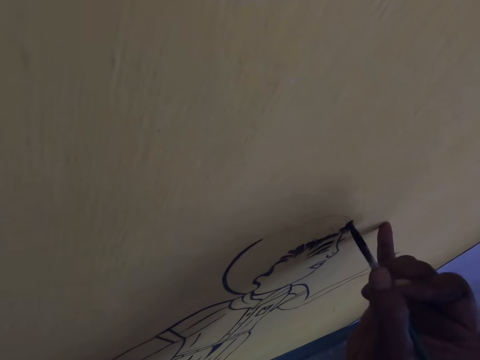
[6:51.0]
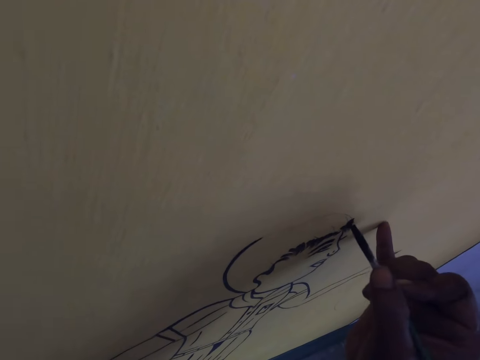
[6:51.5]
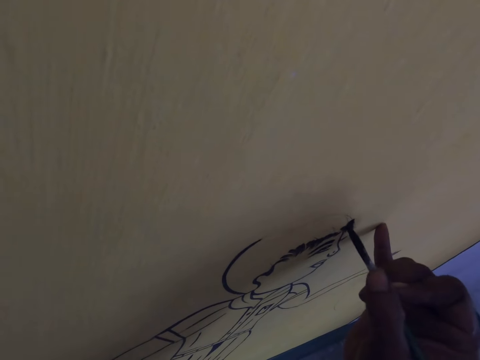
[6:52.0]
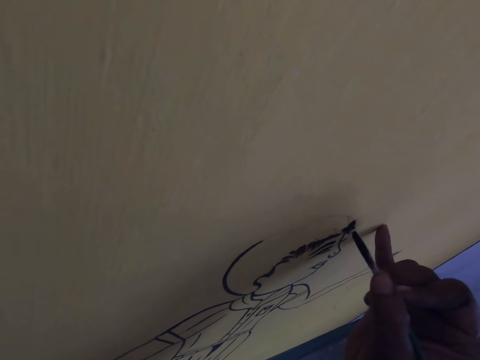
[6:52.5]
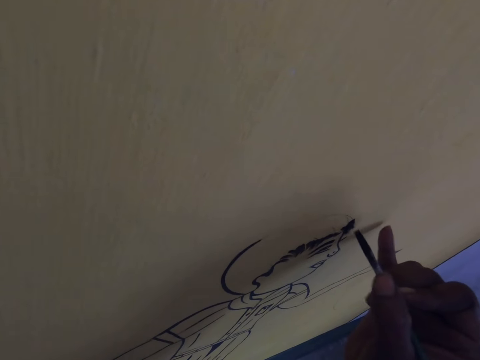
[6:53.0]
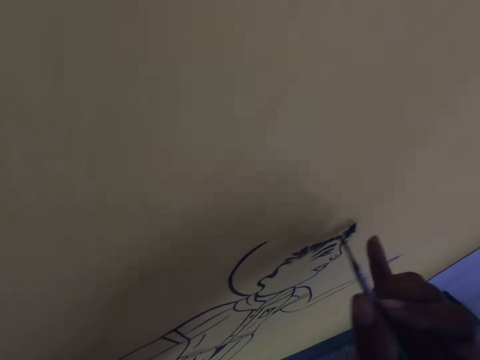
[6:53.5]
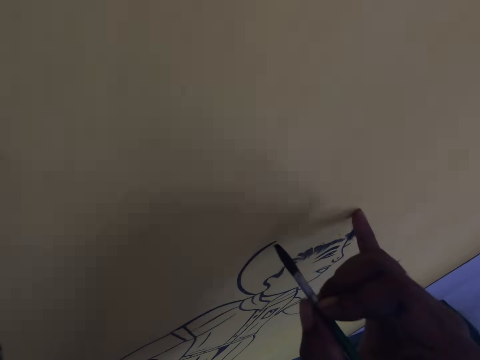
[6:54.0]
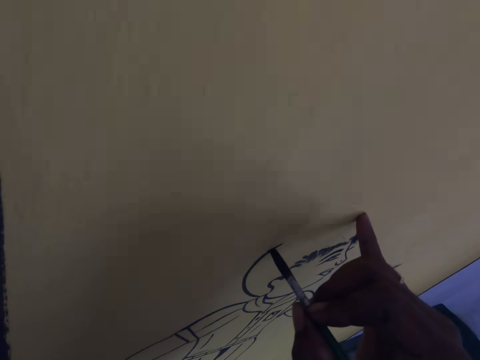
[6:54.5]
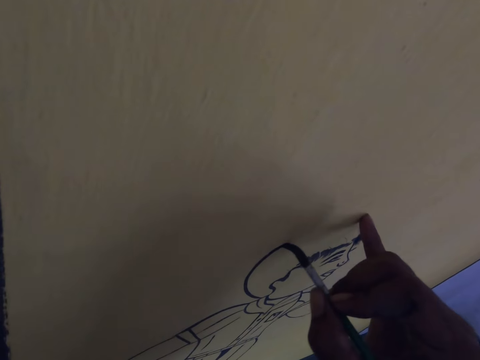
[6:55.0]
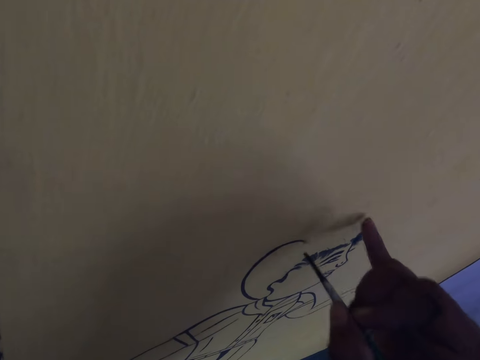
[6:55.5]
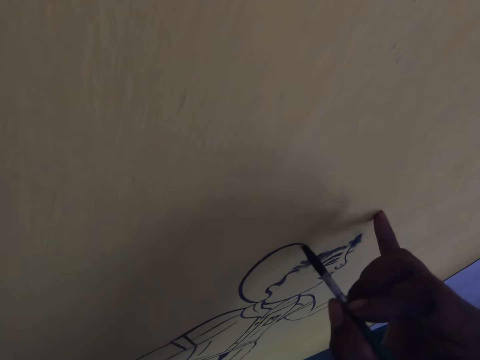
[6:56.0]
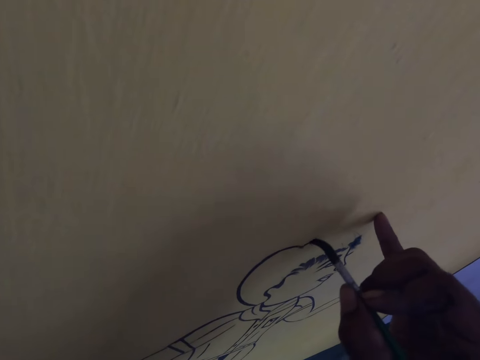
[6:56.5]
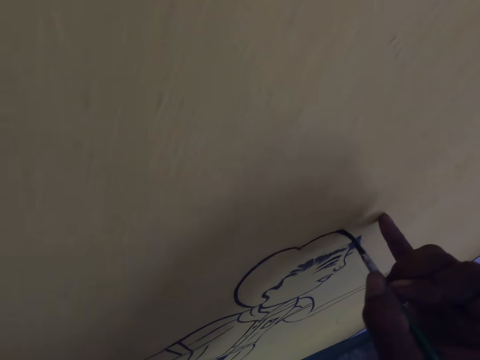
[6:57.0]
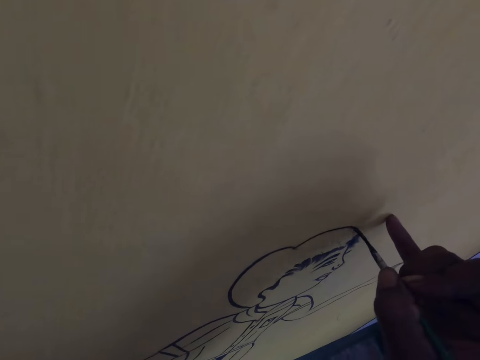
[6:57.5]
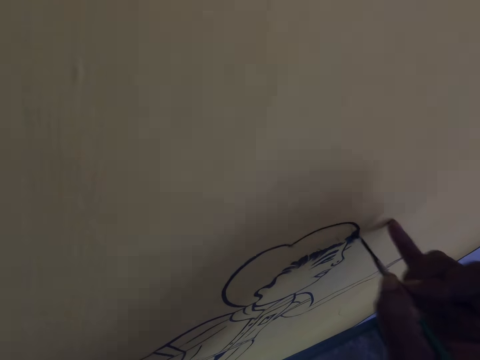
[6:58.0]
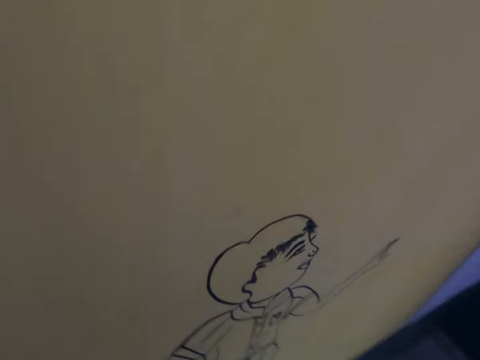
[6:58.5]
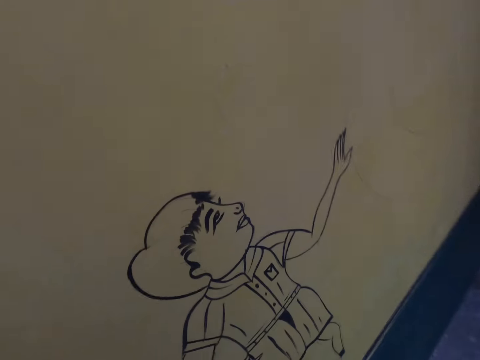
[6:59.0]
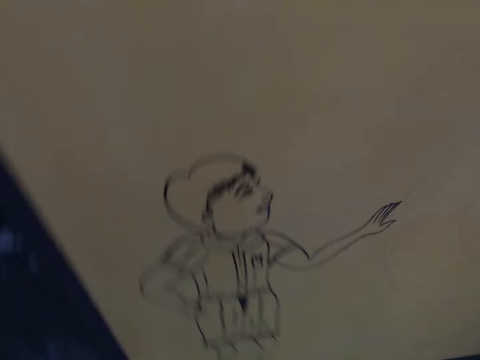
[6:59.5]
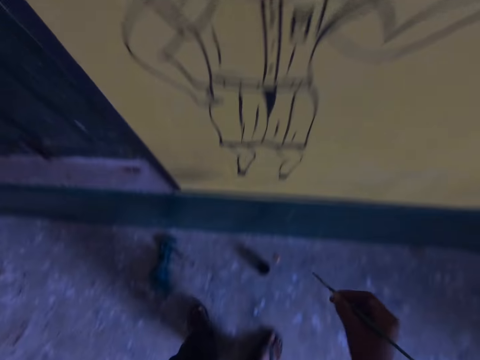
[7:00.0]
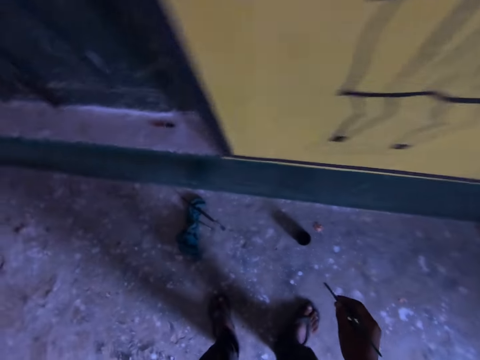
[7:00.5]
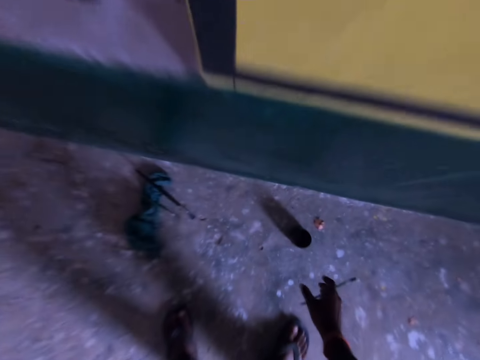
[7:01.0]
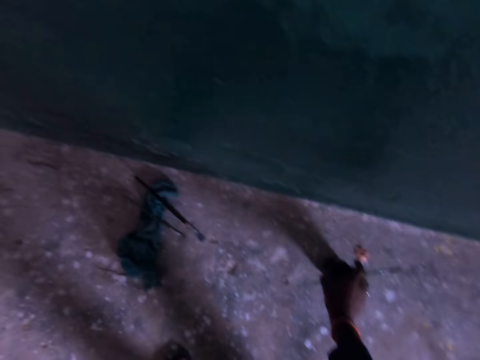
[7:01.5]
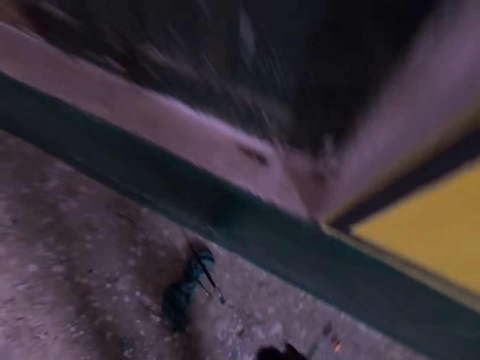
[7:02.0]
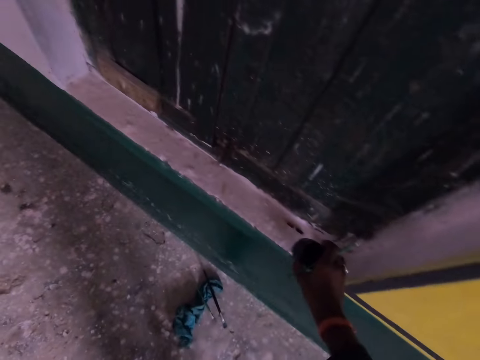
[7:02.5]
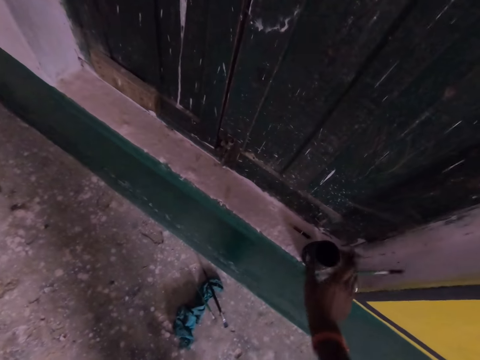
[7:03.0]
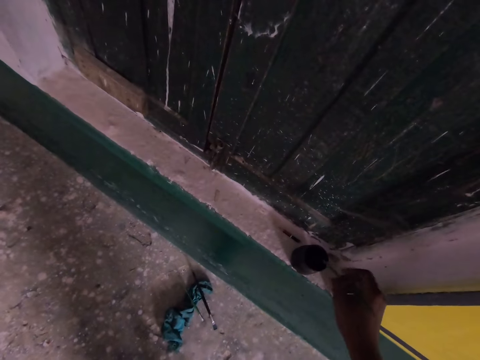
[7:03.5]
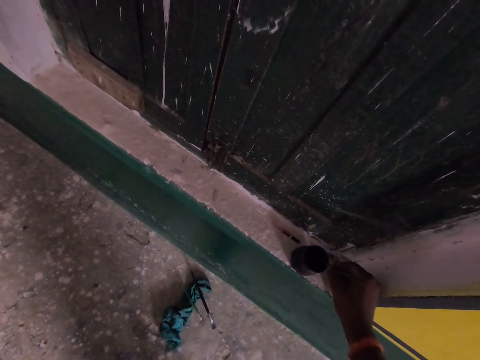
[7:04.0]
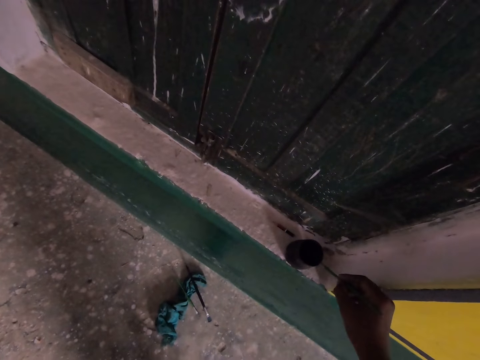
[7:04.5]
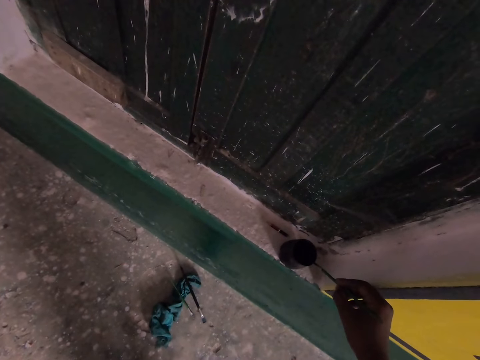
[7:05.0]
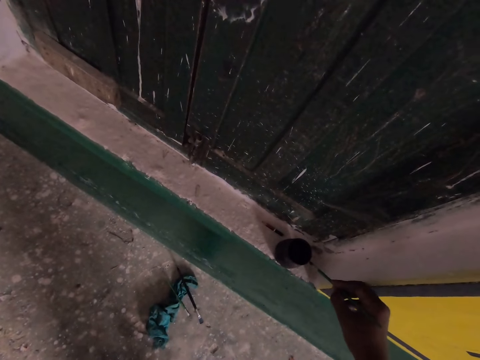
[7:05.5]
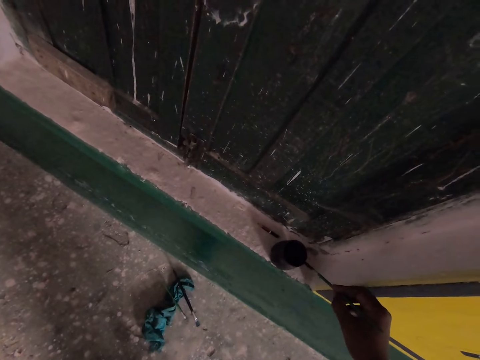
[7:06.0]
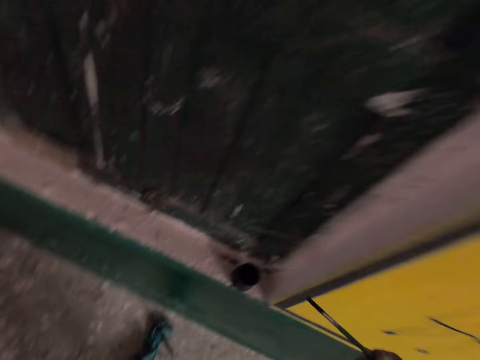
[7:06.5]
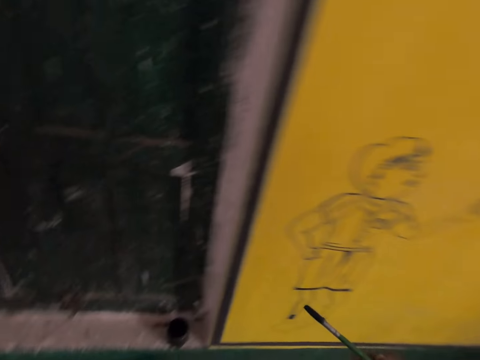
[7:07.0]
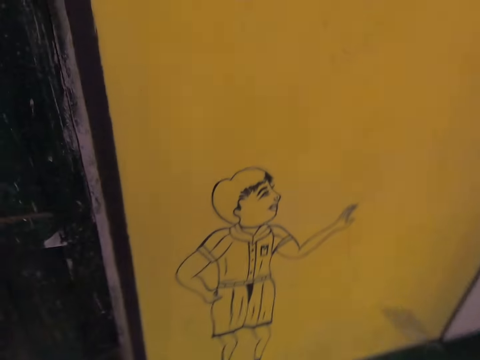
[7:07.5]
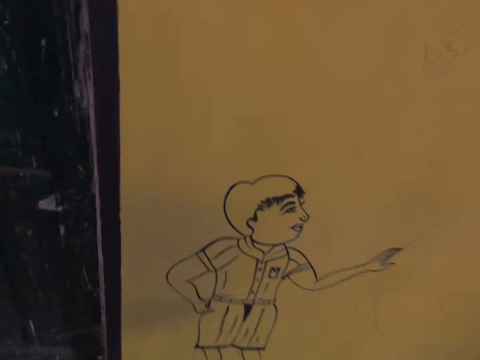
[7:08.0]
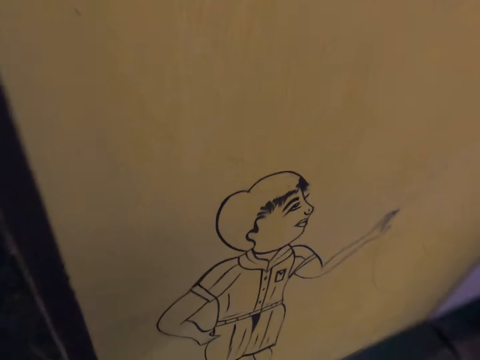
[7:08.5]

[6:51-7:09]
The camera wearer draws on a board using a paintbrush. They draw on the board using the paintbrush repeatedly. They move the paint container on the floor. They pick up paint and put the paint on a stool of a window. They dip the paintbrush in the paint and wipe the paintbrush on the paint container.

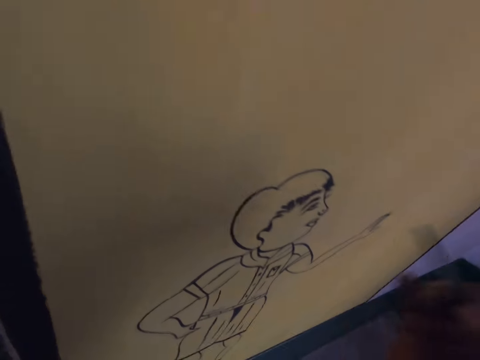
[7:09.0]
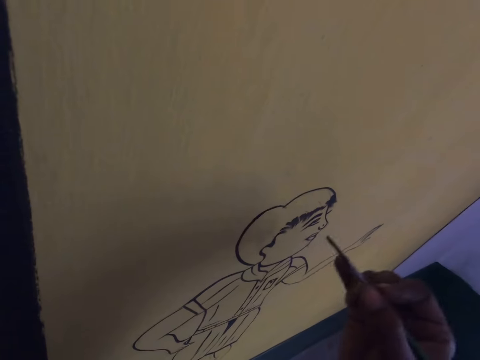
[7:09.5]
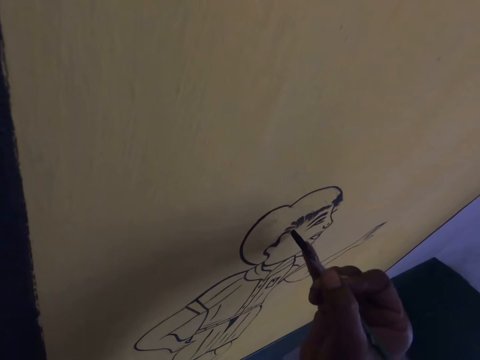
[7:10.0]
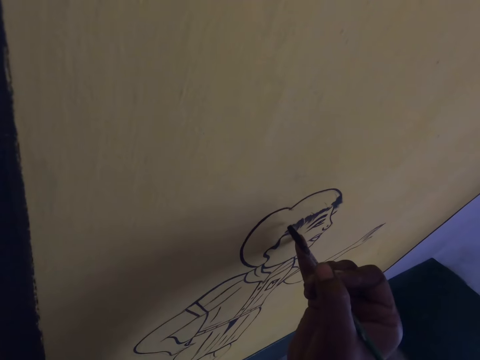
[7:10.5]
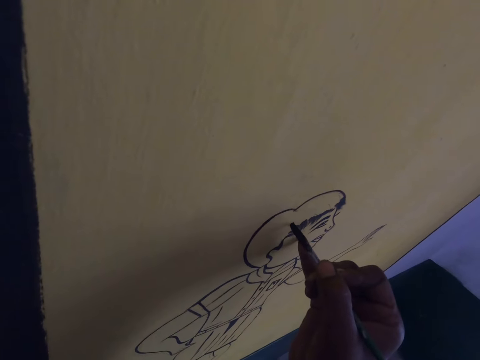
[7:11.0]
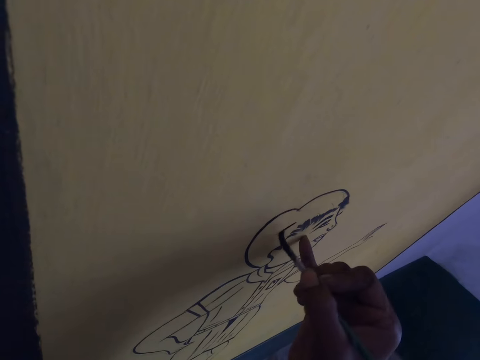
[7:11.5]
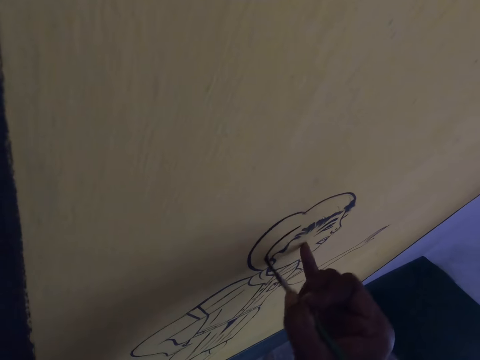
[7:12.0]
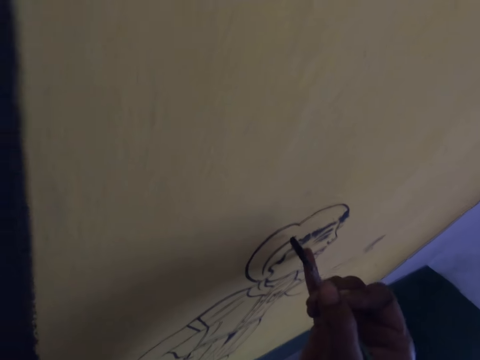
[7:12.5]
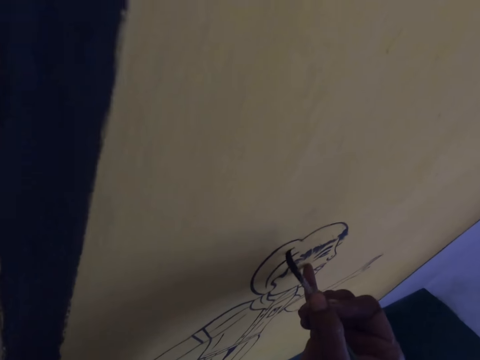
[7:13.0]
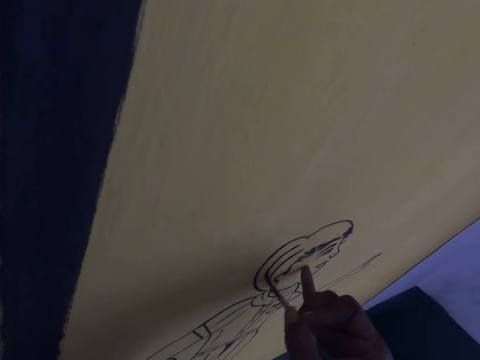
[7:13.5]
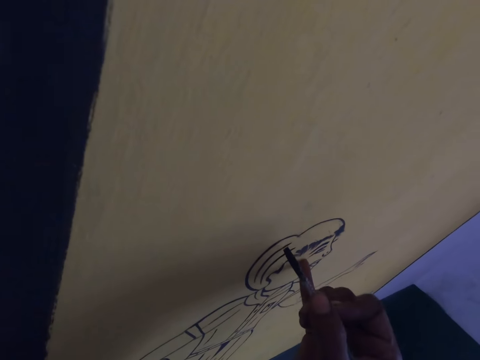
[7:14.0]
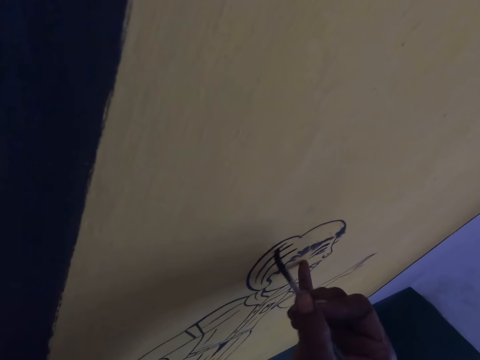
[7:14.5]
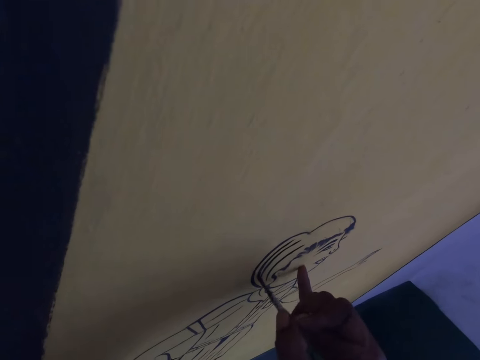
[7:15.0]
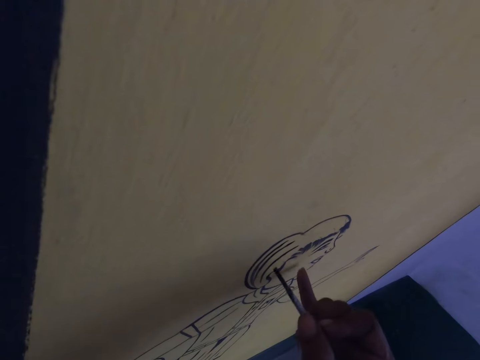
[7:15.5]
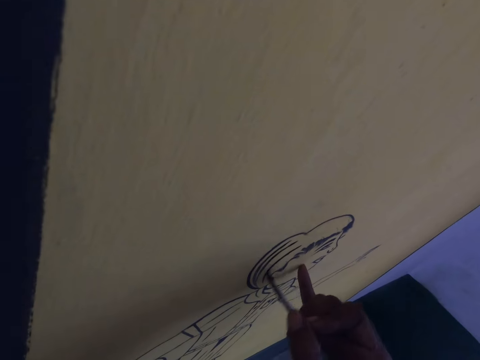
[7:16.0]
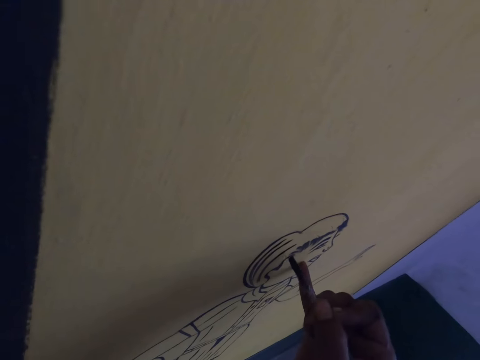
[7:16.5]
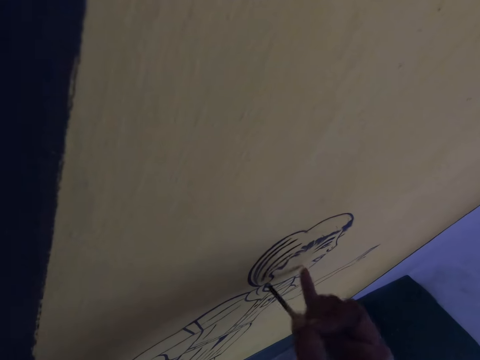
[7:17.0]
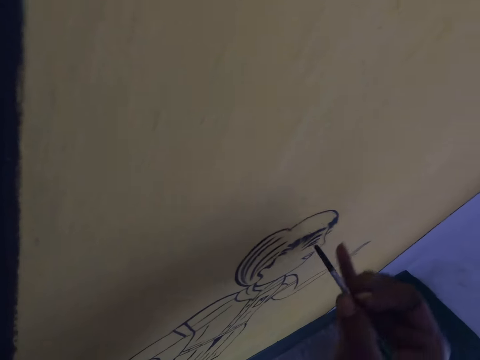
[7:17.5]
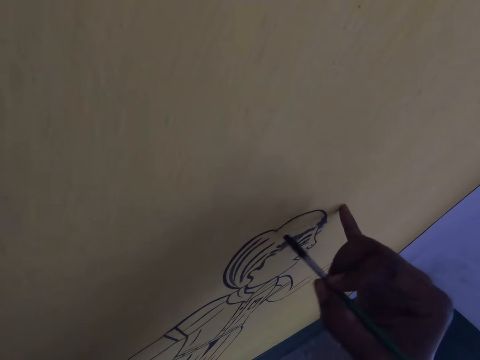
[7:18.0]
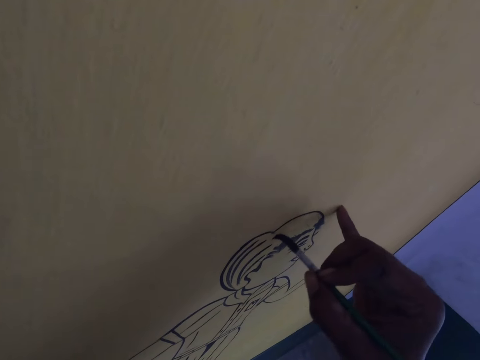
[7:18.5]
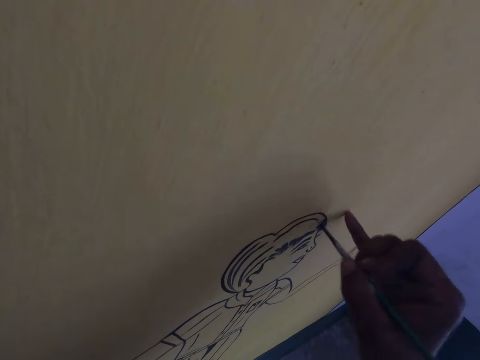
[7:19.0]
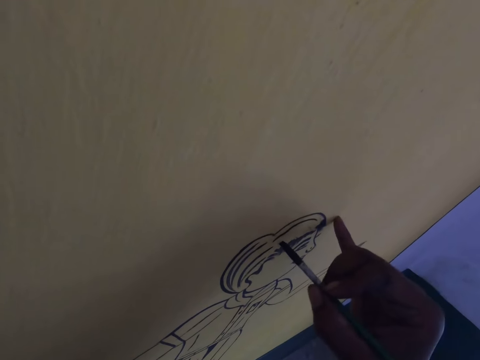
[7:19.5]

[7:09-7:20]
The camera wearer draws on a board using a paintbrush. They draw on the board using the paintbrush repeatedly.
